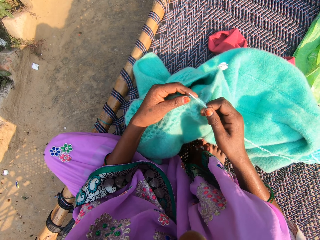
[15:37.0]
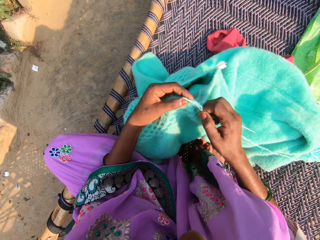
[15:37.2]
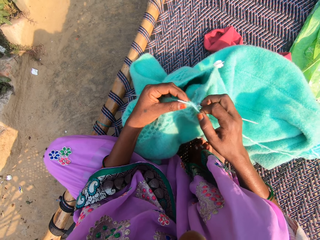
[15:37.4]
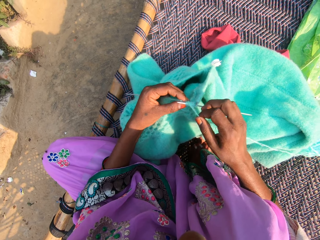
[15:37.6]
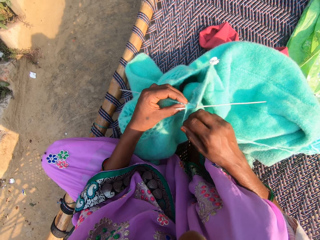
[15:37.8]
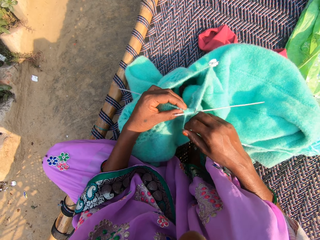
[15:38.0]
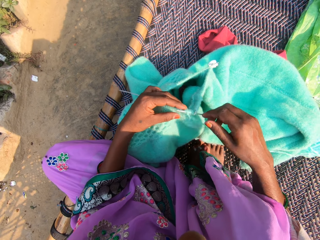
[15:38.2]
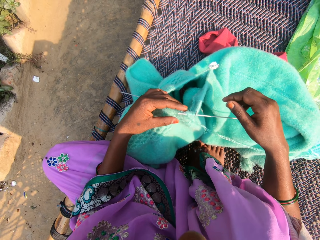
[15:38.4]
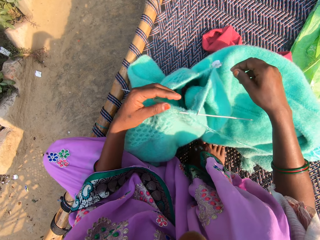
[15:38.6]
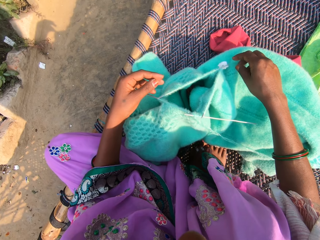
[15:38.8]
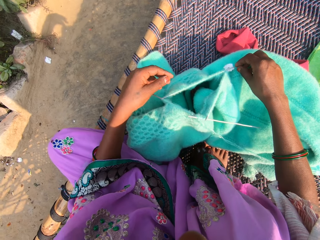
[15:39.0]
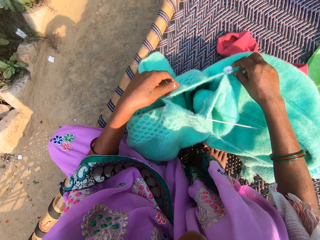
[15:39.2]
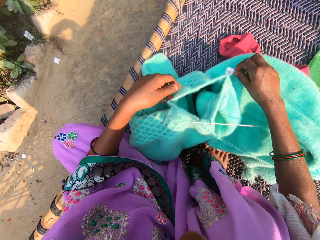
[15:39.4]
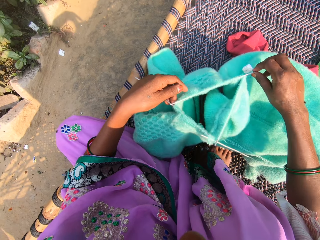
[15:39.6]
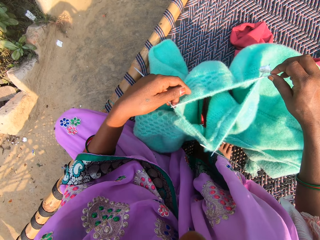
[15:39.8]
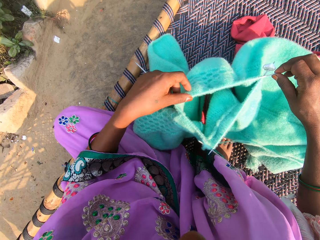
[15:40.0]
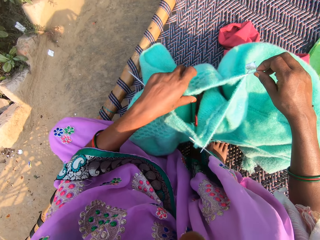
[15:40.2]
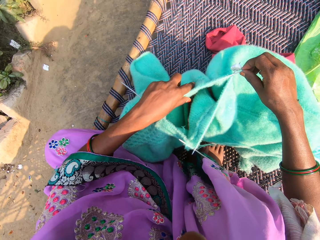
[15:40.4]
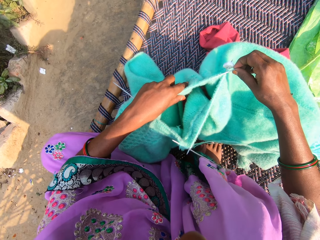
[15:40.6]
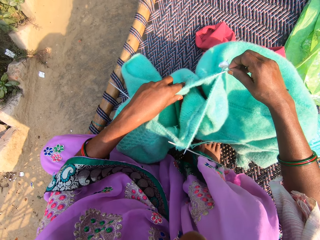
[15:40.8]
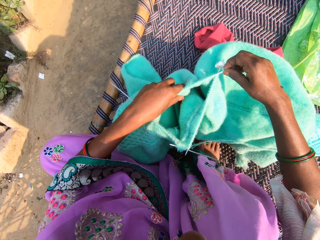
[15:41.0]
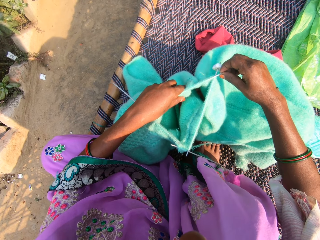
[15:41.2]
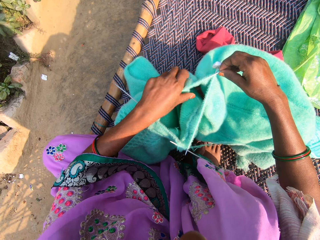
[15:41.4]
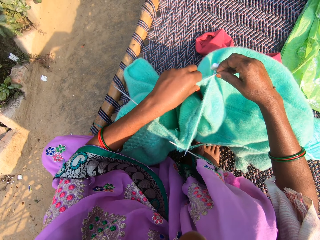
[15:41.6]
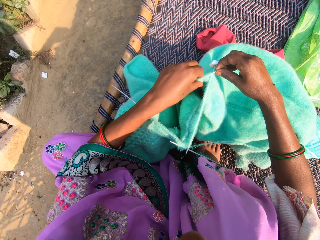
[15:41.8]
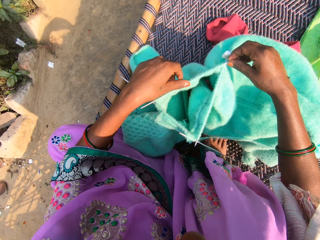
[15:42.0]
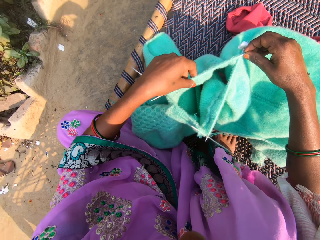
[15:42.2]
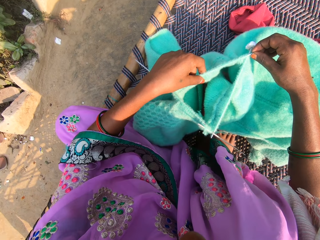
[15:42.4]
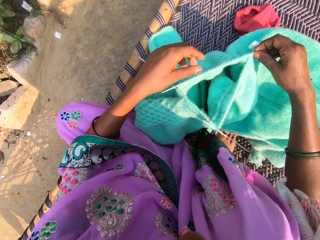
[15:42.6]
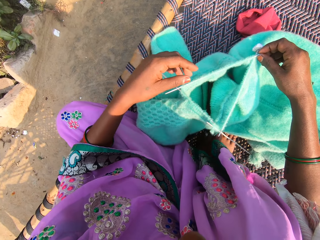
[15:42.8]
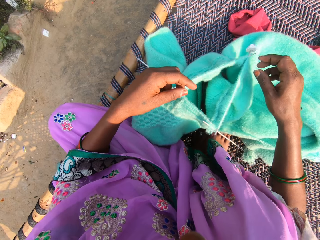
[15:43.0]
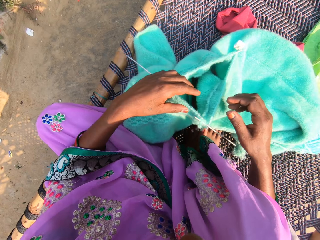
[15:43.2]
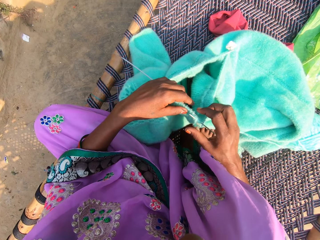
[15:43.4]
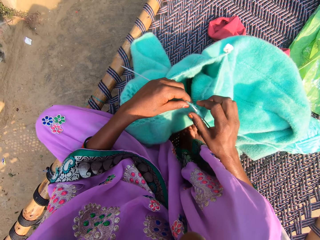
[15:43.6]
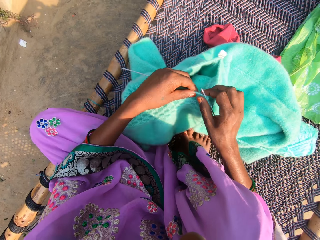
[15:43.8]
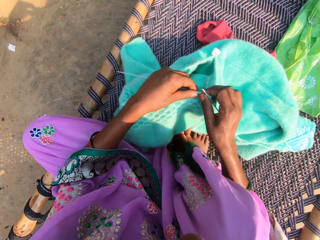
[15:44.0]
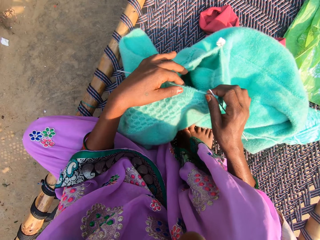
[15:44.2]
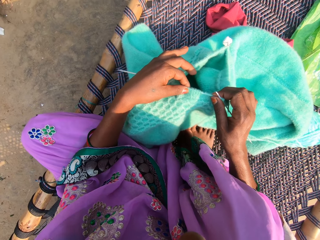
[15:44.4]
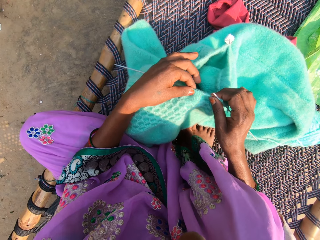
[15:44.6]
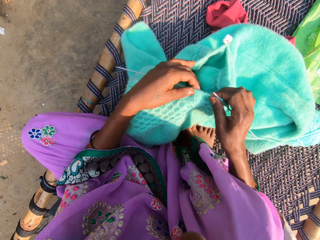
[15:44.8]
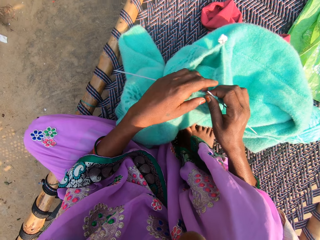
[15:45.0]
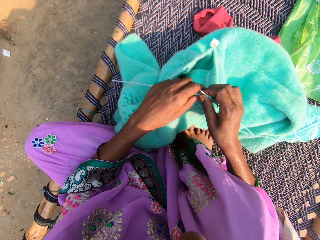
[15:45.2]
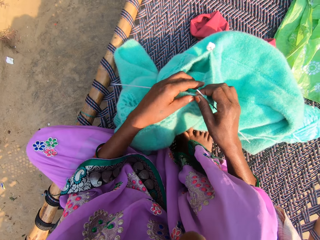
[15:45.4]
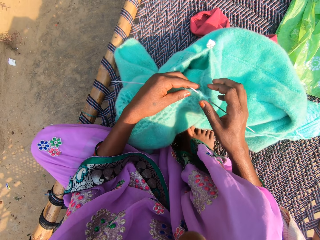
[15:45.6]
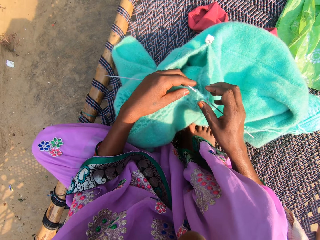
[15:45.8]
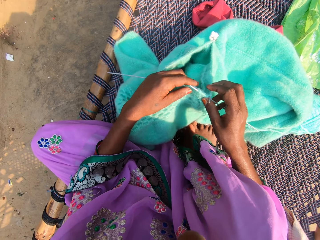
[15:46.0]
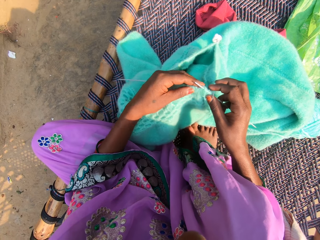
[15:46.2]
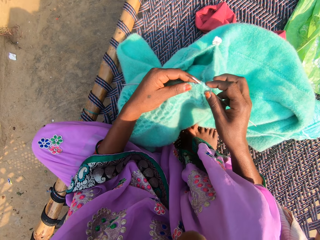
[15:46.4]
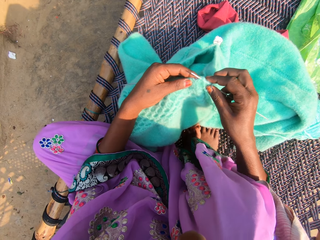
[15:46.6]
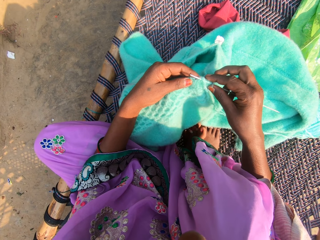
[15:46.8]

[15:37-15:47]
The camera wearer puts down the garment. They adjust the fabric. They take the garment. They compress the garment.

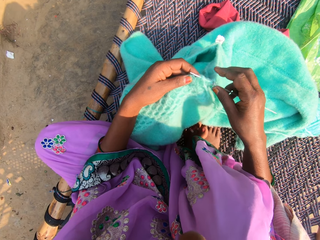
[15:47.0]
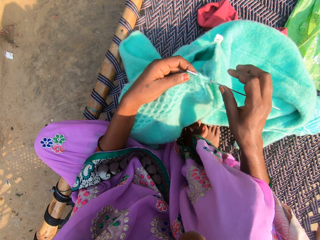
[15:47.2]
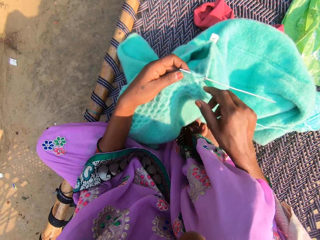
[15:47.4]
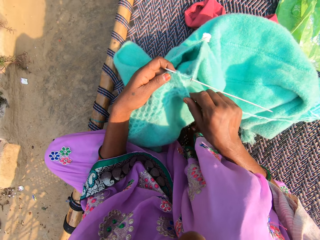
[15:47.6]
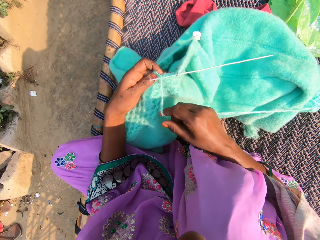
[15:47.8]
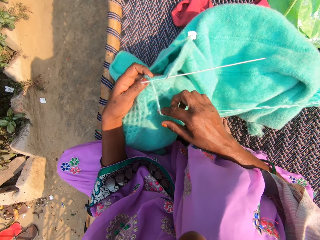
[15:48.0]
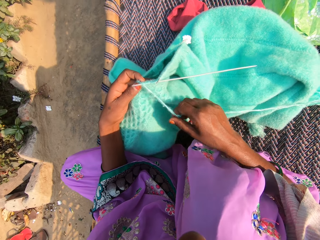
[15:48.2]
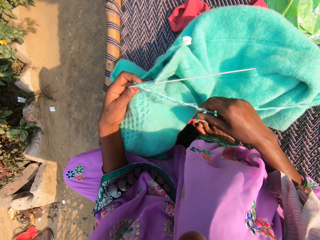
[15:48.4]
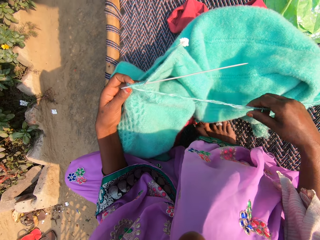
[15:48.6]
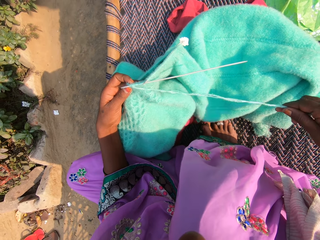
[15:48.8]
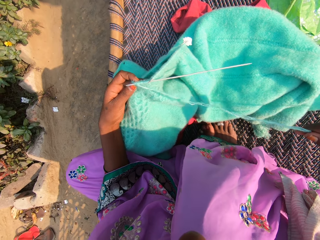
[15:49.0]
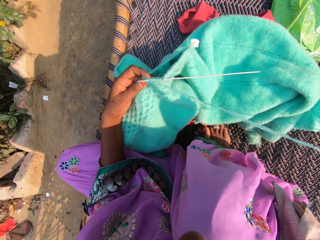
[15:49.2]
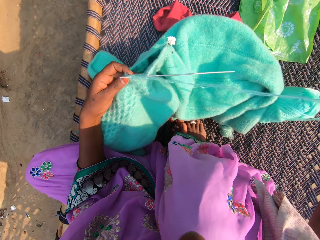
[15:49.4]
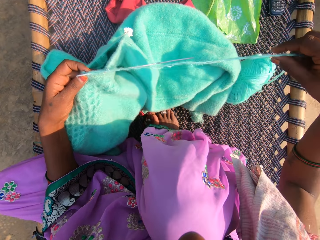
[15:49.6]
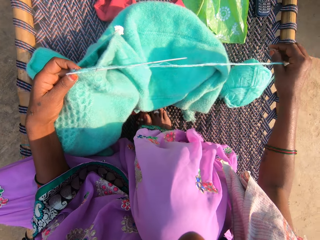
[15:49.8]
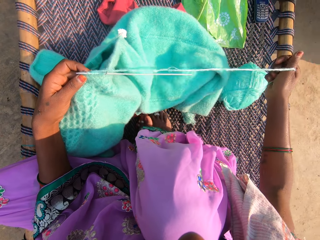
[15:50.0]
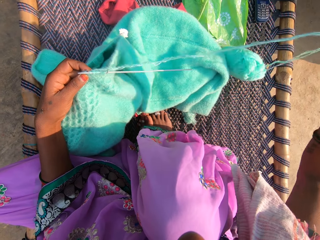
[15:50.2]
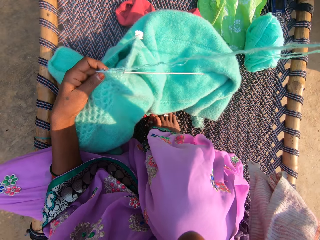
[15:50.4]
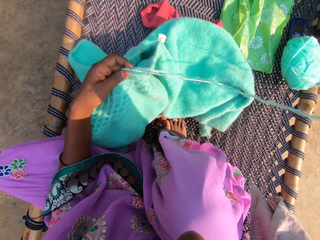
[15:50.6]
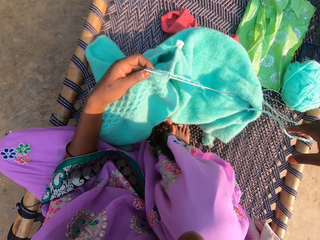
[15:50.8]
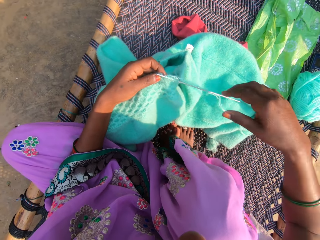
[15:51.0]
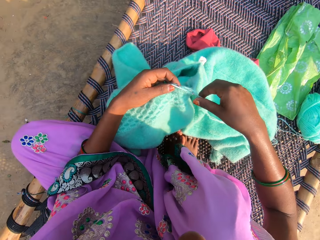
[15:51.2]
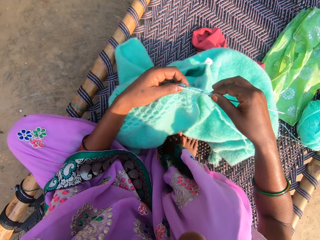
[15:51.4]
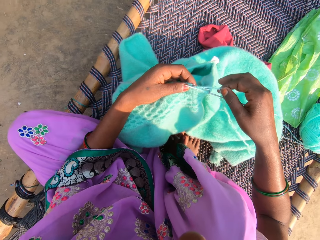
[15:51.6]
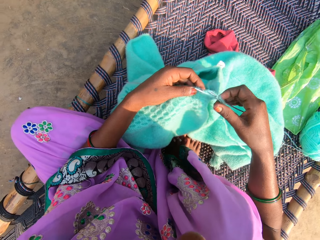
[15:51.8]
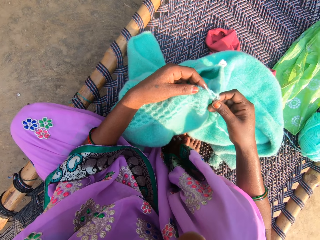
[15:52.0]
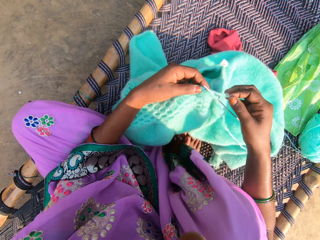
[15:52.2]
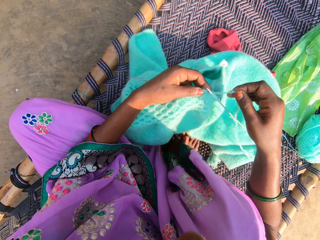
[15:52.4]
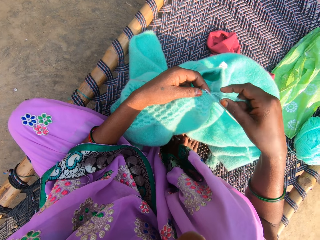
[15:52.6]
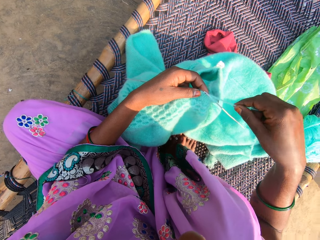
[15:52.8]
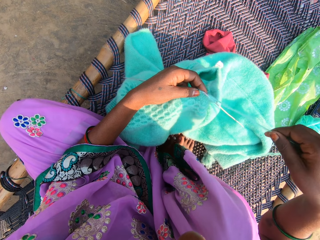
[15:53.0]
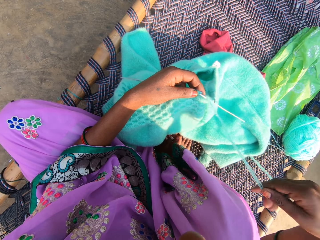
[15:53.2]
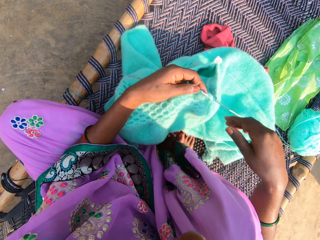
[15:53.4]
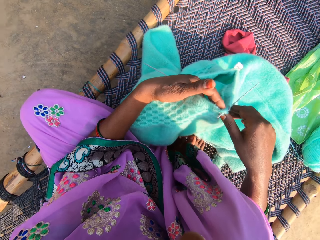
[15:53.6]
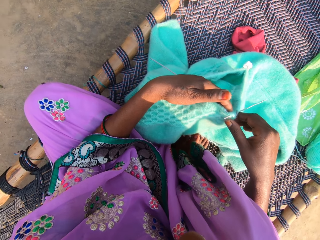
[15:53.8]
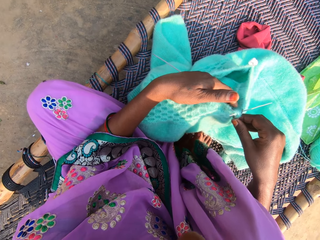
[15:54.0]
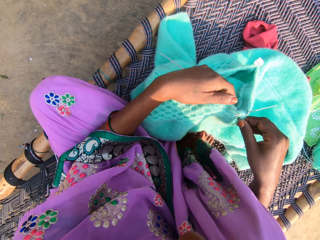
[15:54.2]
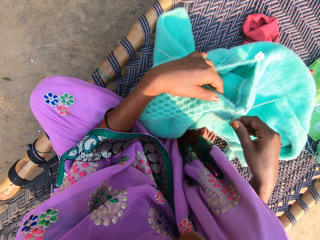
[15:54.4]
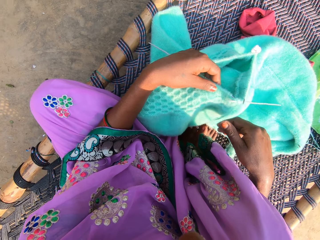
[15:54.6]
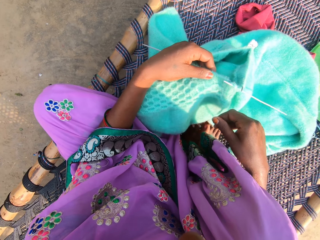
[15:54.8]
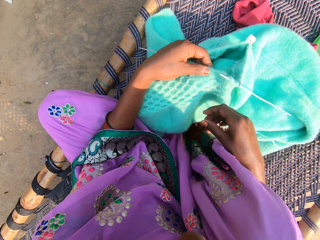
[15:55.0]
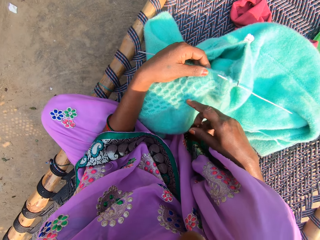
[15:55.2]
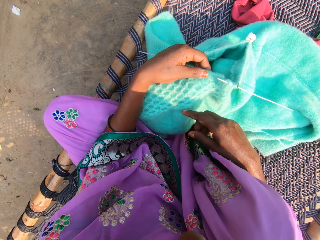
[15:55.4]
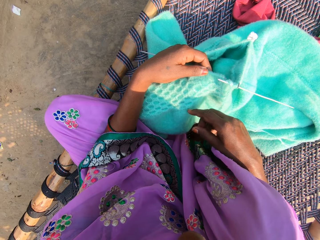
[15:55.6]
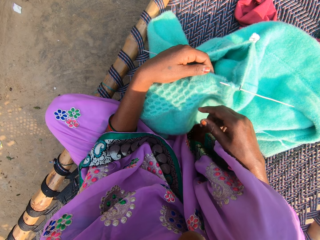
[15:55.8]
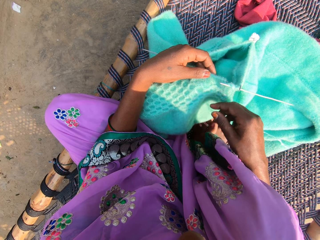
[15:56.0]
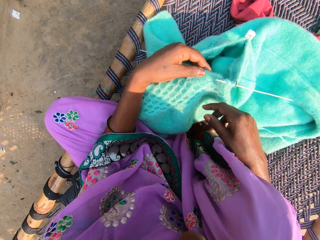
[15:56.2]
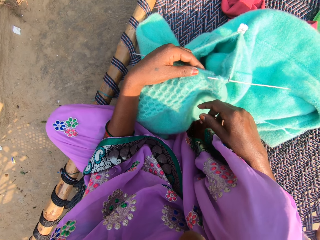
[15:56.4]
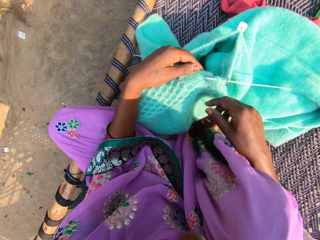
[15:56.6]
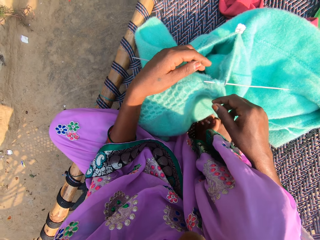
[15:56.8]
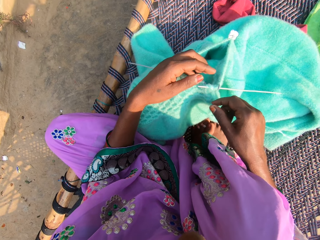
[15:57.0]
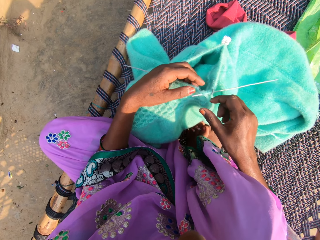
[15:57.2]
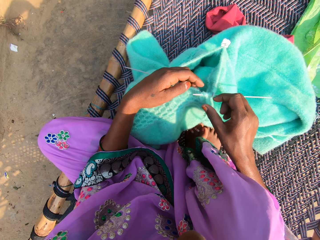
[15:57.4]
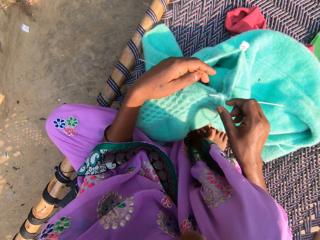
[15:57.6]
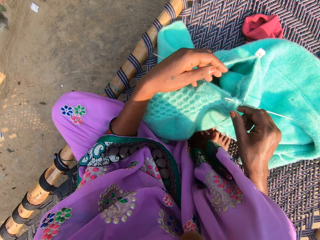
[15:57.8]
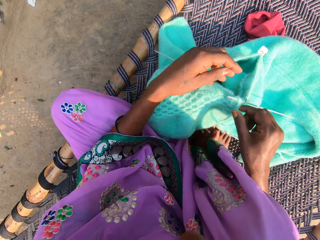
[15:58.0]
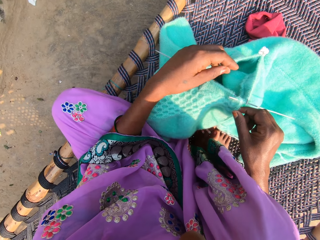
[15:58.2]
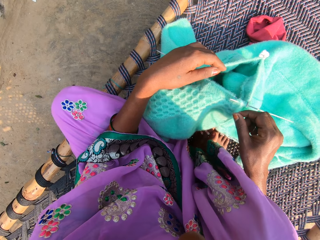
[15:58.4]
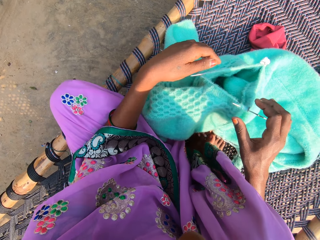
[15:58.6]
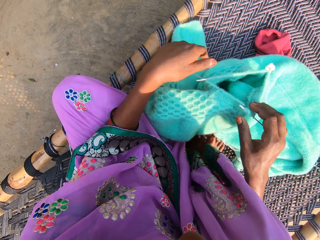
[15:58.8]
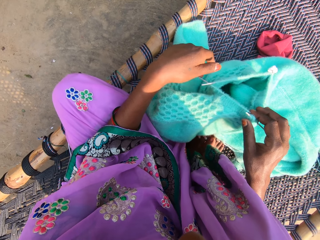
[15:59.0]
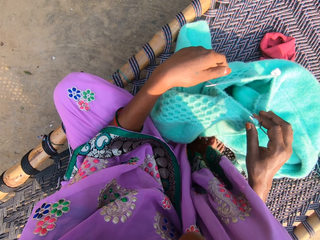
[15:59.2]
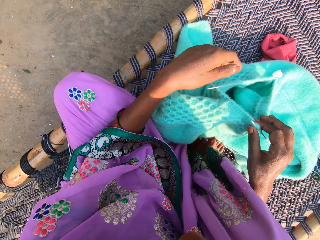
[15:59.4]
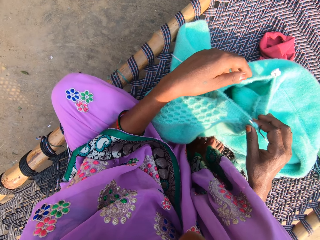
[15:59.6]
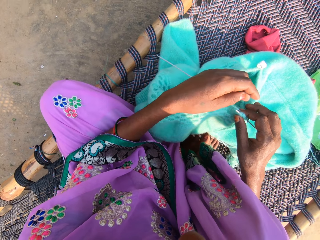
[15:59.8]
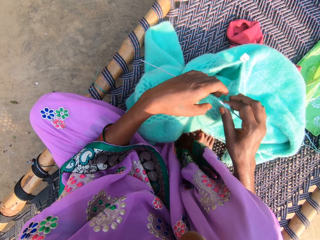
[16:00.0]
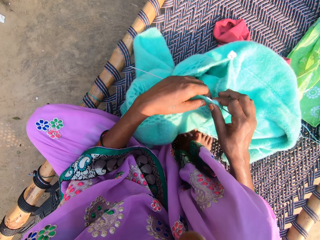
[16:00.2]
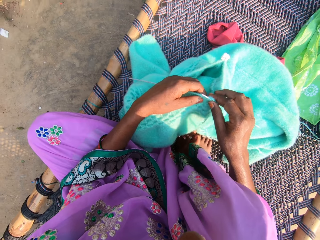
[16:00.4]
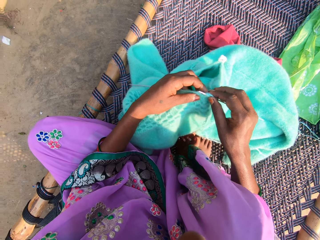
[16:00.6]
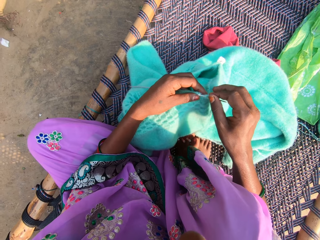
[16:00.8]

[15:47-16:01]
The camera wearer pulls a strand of the knitting yarn. They hold the crochet hook. They look at the garment.
